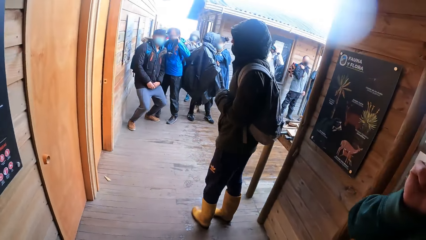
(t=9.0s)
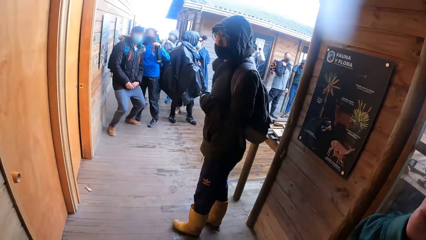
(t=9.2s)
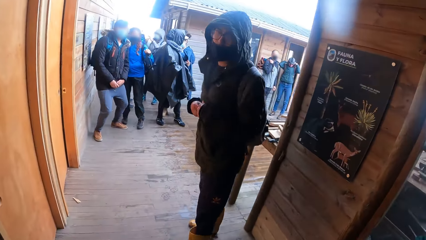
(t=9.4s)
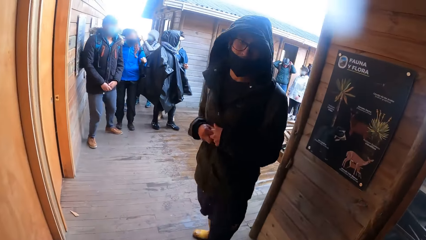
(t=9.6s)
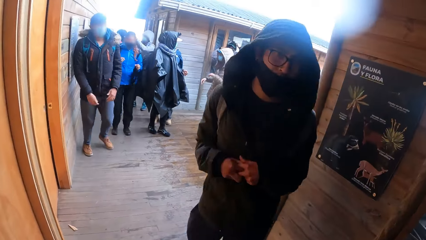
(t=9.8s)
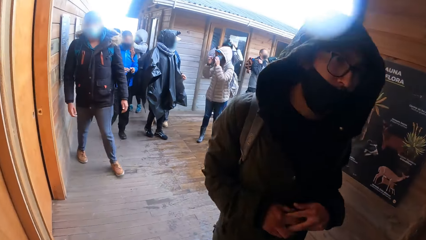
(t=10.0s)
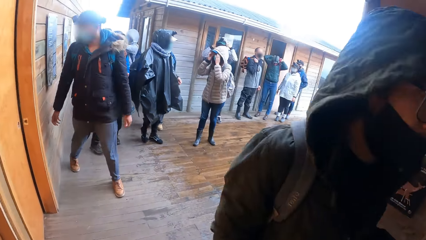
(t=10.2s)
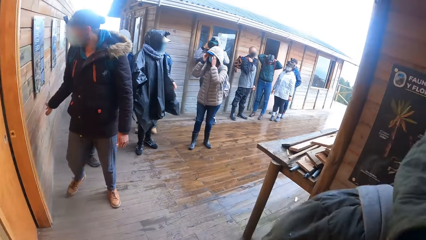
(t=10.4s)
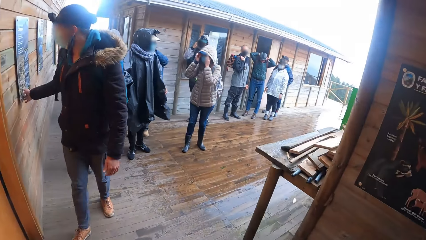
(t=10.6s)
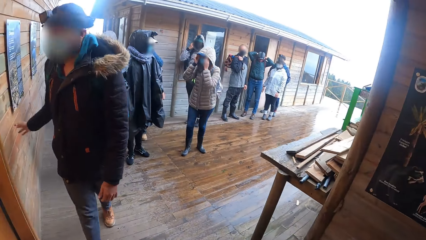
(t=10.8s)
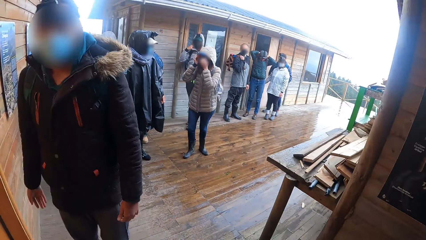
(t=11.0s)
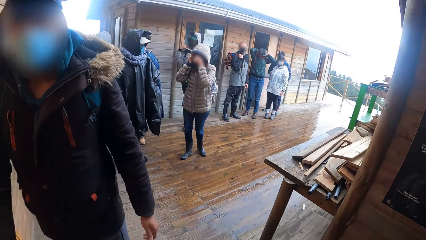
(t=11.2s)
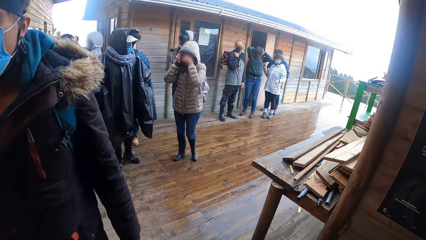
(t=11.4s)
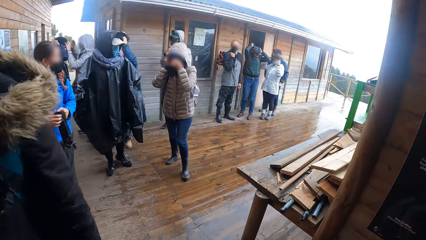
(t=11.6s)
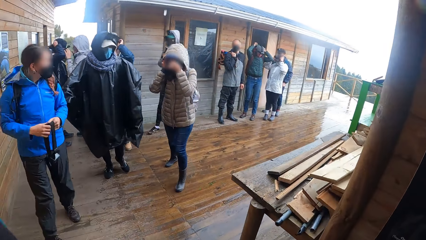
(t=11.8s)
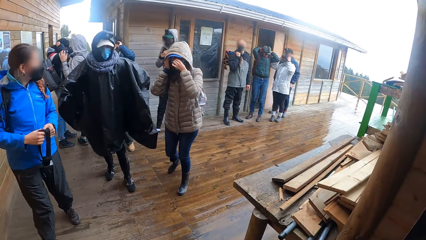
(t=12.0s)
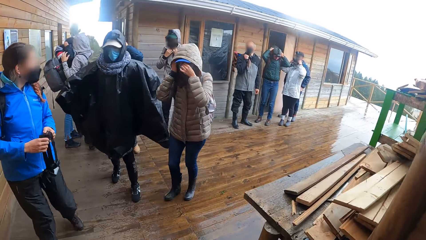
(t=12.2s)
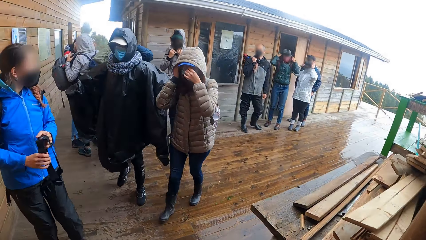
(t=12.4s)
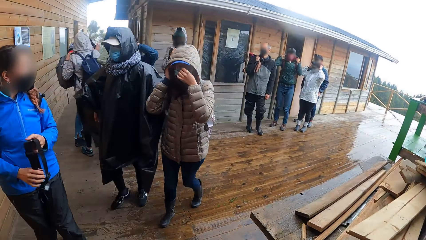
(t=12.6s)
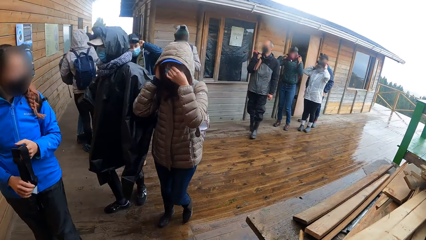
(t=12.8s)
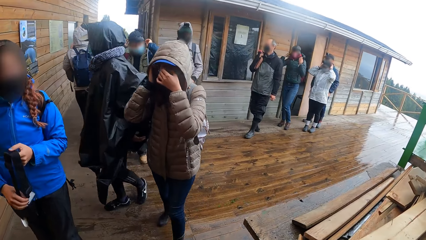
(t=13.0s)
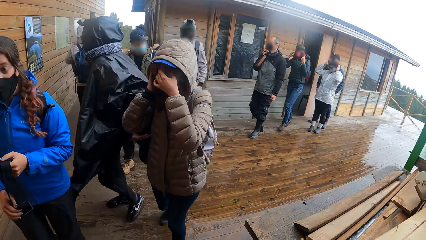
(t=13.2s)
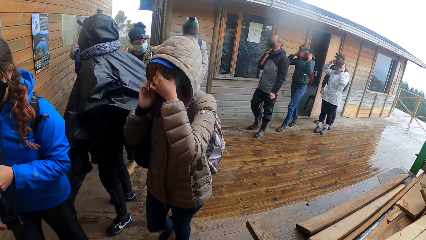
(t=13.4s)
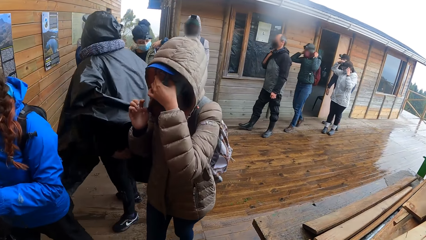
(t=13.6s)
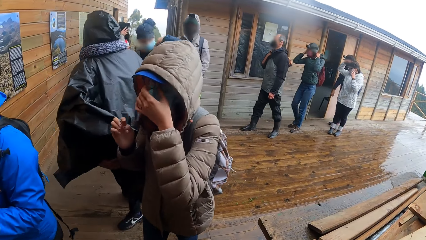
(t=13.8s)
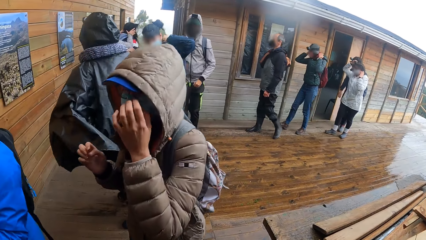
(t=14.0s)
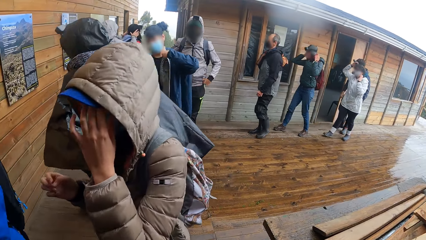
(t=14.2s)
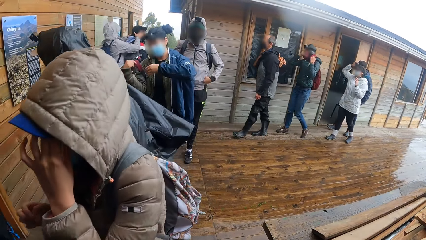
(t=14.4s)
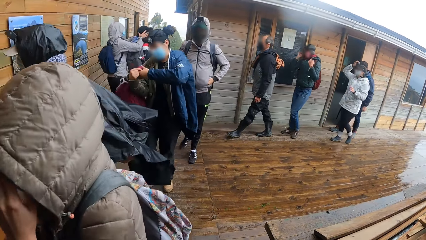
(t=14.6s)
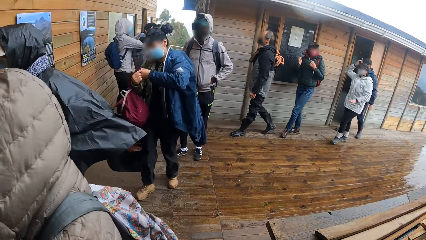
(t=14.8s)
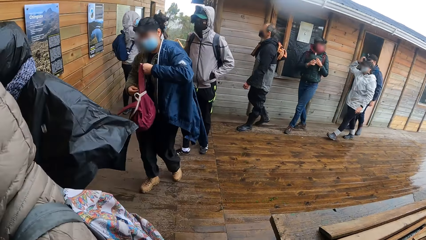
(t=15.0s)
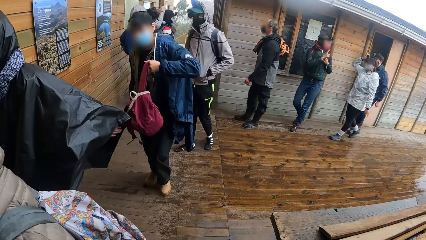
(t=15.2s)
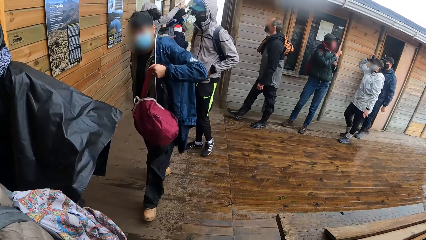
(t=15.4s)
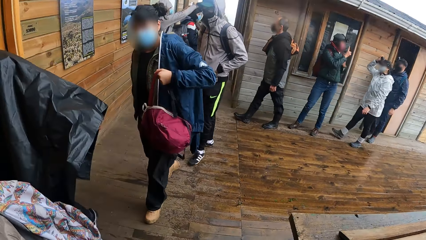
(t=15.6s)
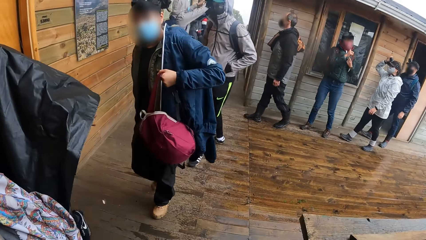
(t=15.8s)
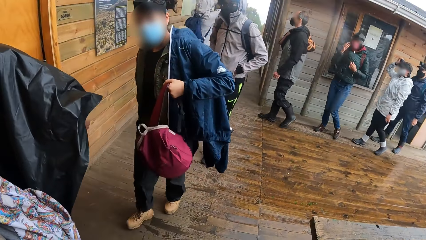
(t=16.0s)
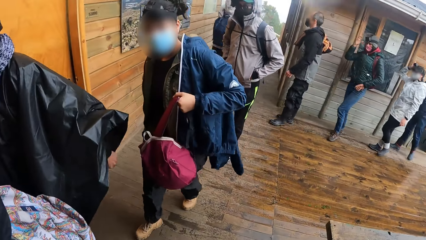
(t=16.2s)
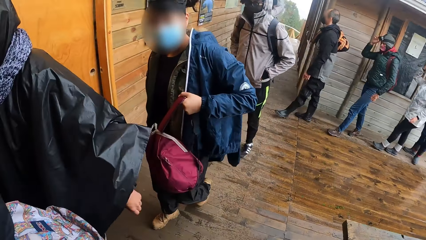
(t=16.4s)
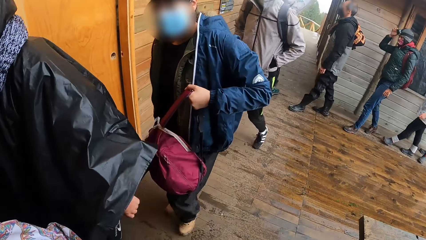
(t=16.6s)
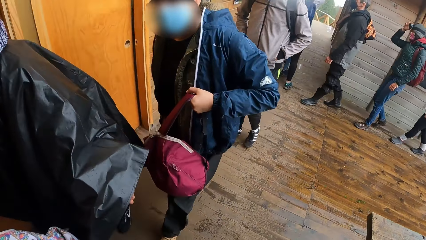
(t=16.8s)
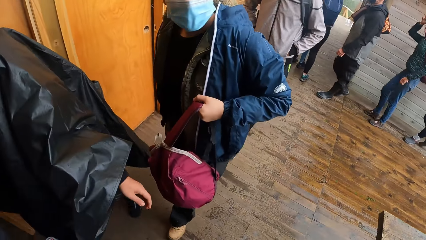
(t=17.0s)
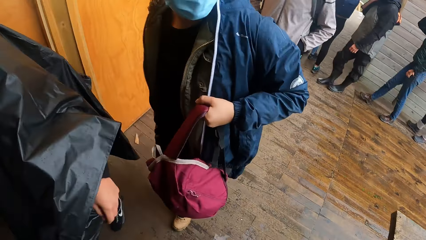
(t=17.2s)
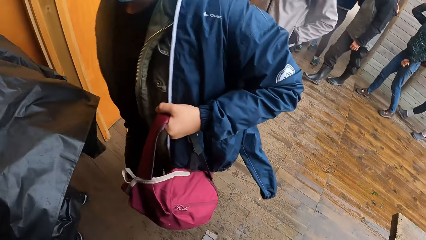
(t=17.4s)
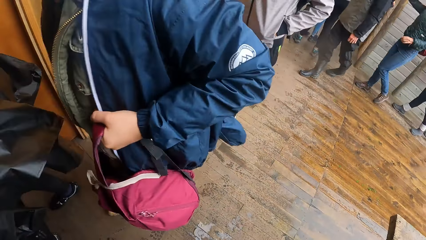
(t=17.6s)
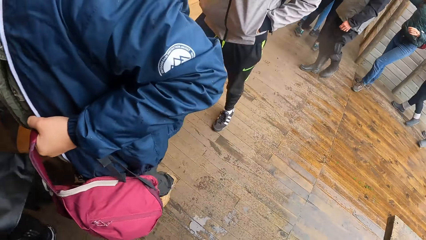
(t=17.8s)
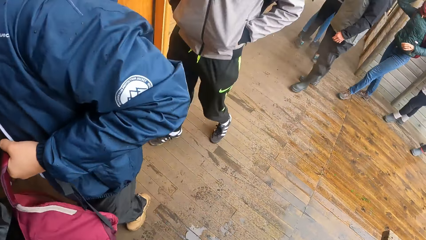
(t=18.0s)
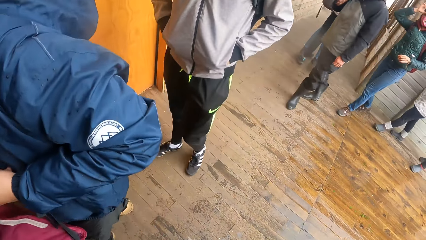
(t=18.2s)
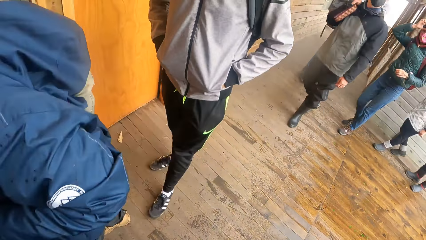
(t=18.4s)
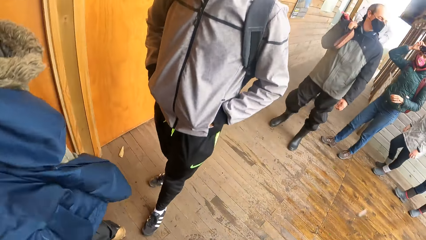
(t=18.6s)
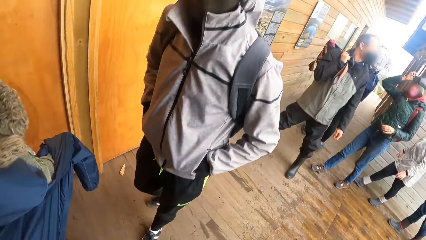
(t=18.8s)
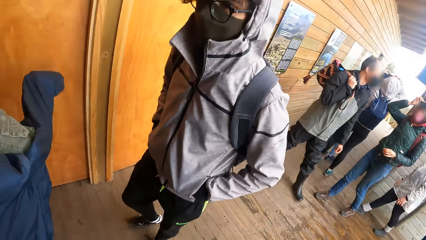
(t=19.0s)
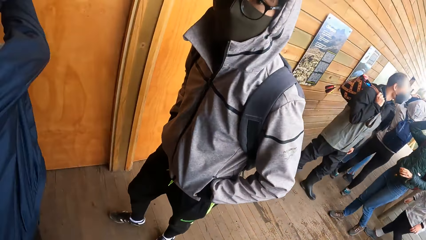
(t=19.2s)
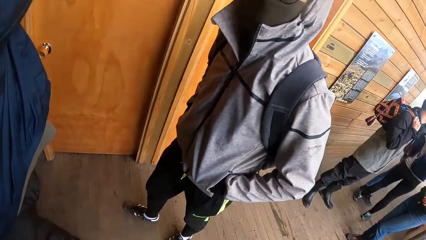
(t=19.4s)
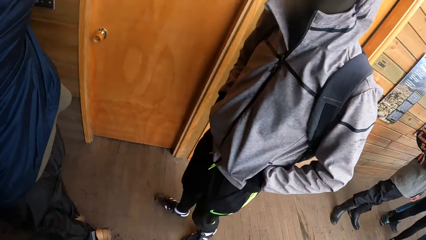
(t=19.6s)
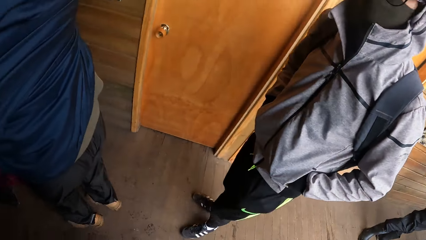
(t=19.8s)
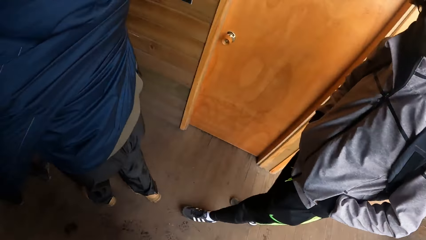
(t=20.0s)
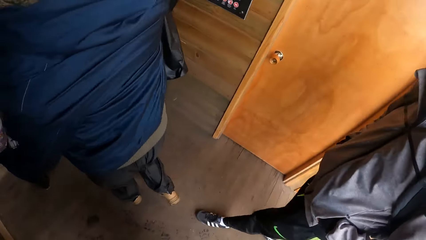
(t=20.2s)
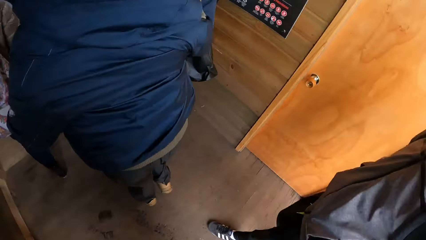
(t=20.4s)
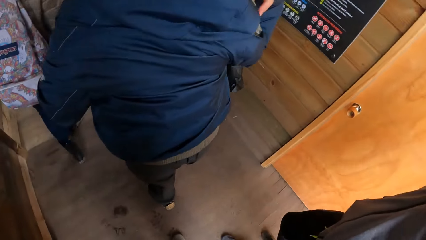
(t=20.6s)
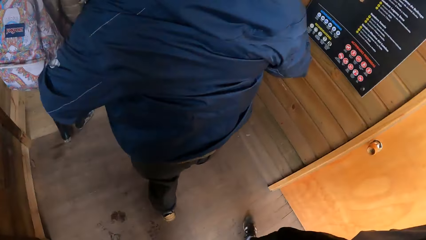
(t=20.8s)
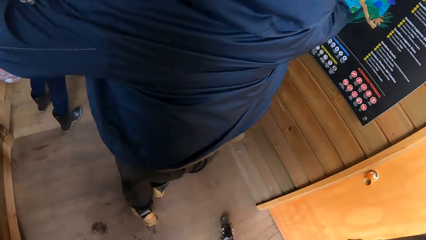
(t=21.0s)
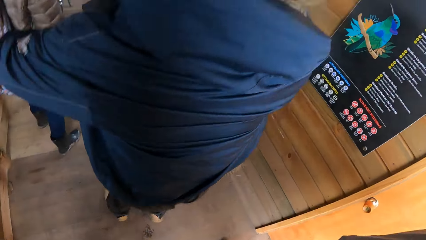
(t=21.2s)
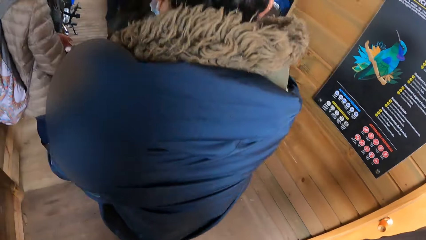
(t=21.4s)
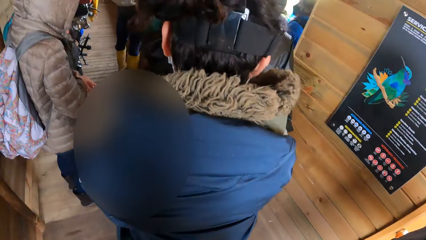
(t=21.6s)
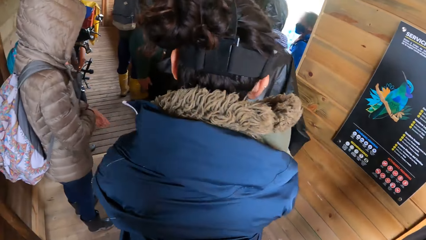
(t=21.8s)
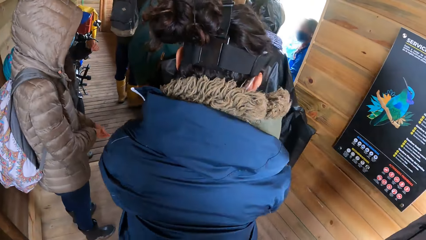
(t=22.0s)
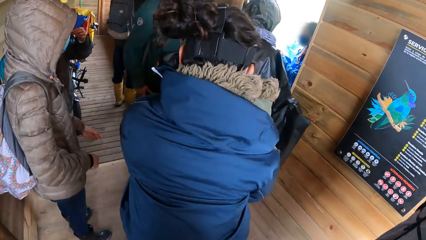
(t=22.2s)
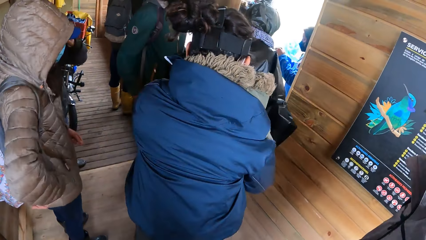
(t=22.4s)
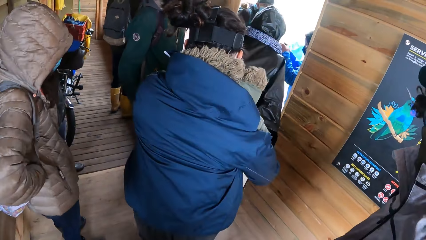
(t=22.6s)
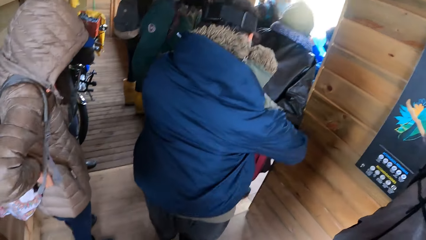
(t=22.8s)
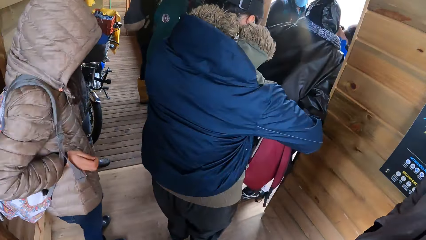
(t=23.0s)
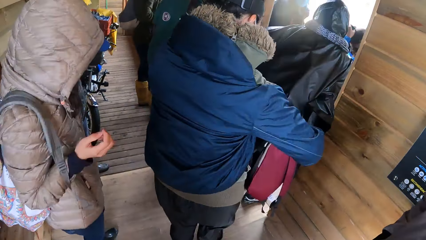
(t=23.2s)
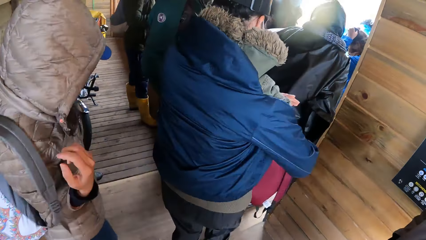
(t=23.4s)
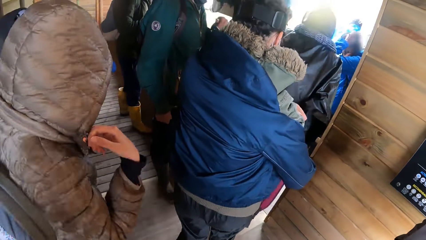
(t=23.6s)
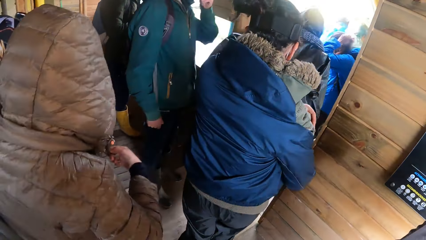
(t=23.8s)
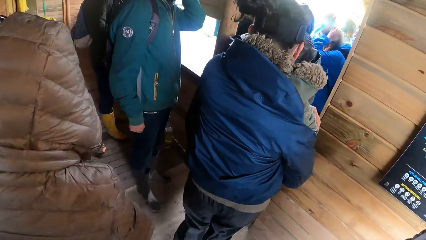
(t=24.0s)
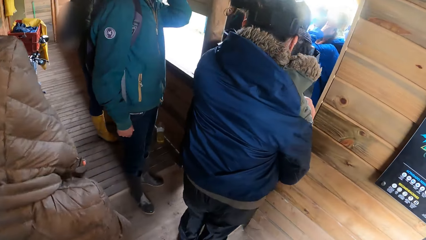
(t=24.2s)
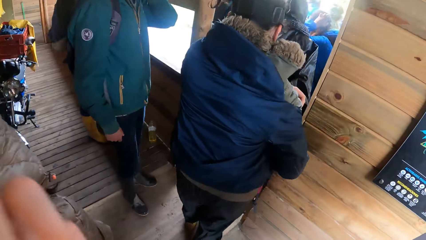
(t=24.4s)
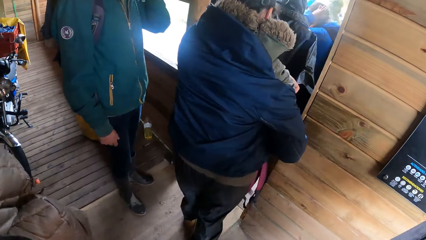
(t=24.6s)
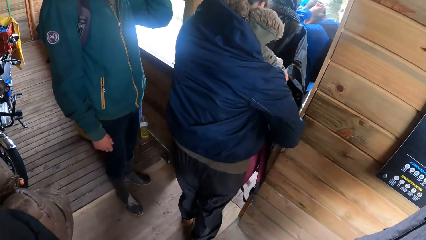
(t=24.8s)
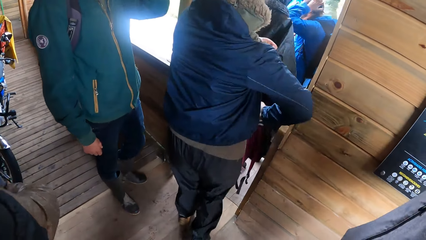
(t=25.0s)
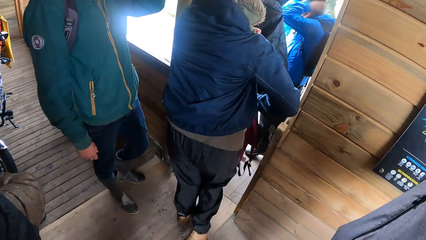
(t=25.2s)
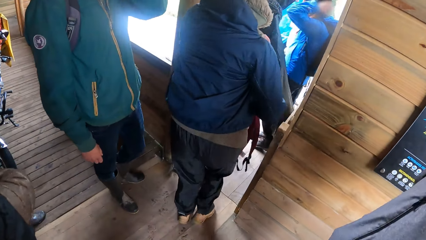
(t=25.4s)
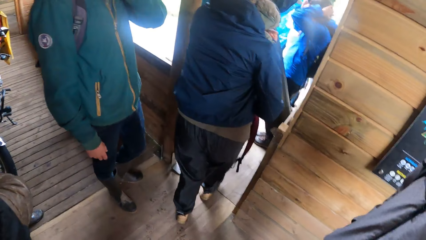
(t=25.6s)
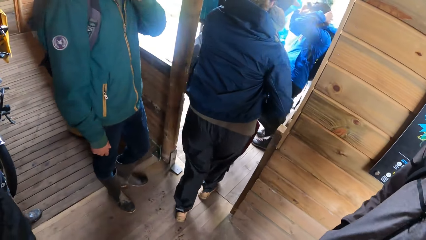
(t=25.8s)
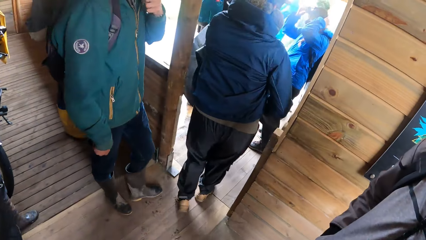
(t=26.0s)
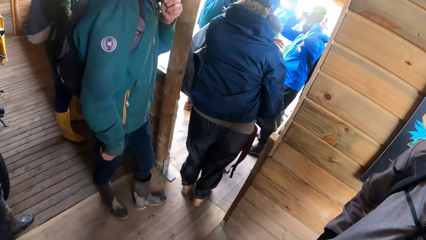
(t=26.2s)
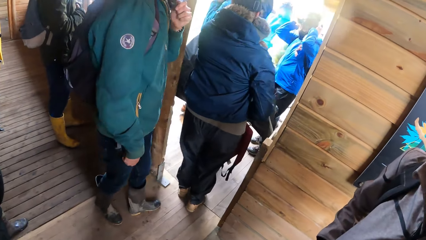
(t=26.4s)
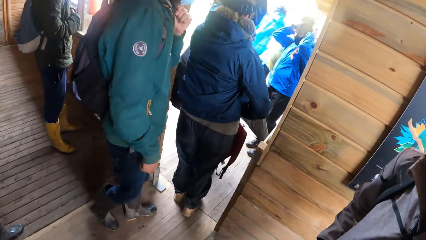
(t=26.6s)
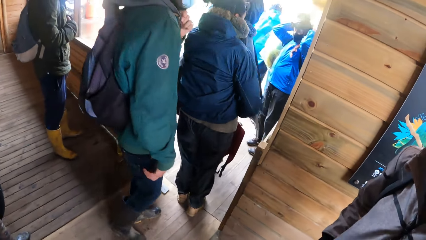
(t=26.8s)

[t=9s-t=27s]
The camera wearer walks towards the exit. A group of people walks across the corridor. The camera wearer stands at the exit. The group of people leaves the apartment. The camera wearer walks inside the house.
